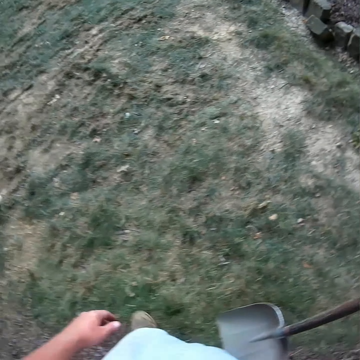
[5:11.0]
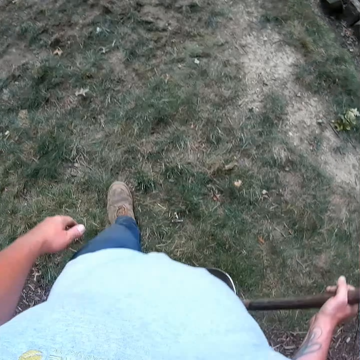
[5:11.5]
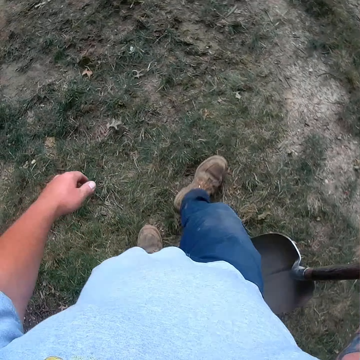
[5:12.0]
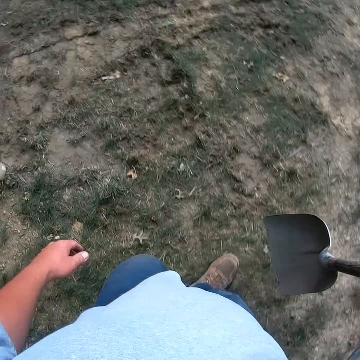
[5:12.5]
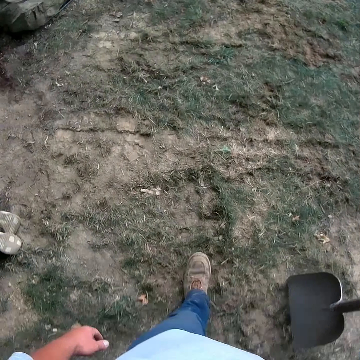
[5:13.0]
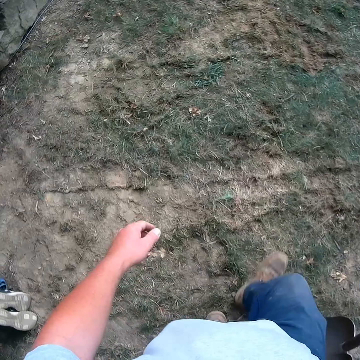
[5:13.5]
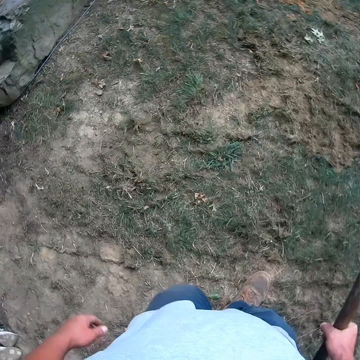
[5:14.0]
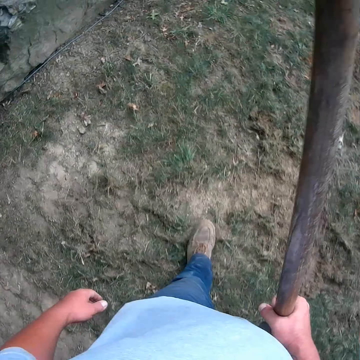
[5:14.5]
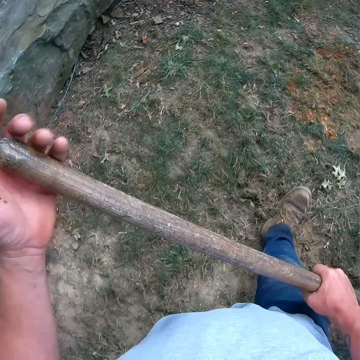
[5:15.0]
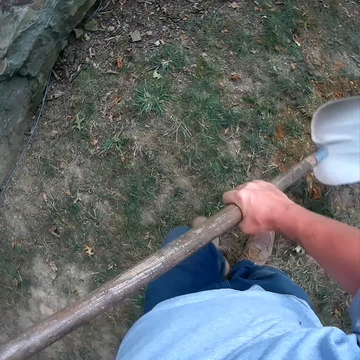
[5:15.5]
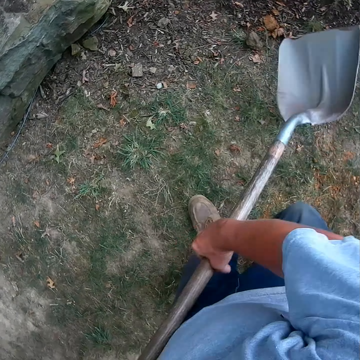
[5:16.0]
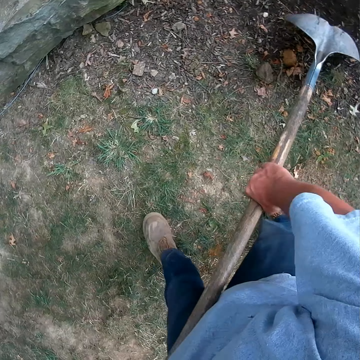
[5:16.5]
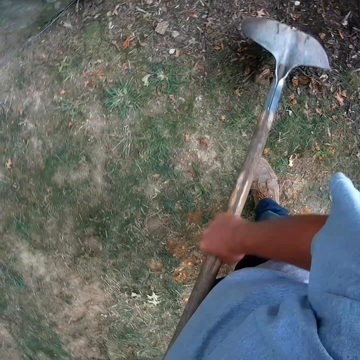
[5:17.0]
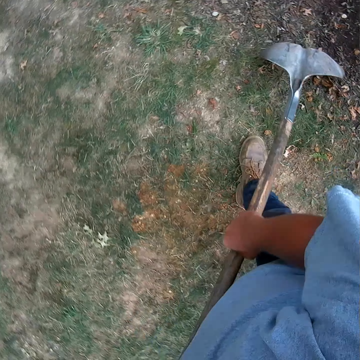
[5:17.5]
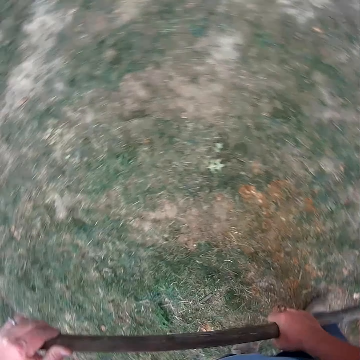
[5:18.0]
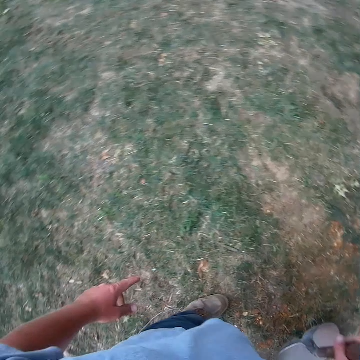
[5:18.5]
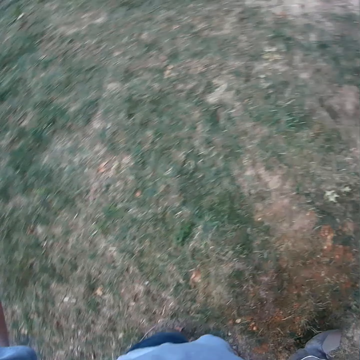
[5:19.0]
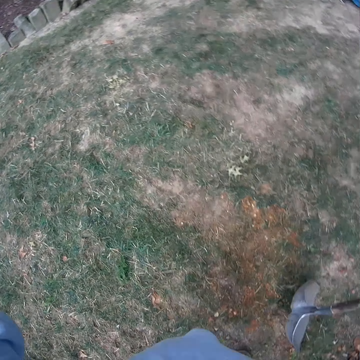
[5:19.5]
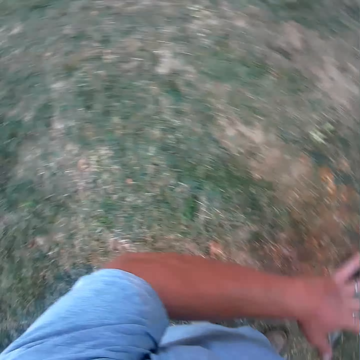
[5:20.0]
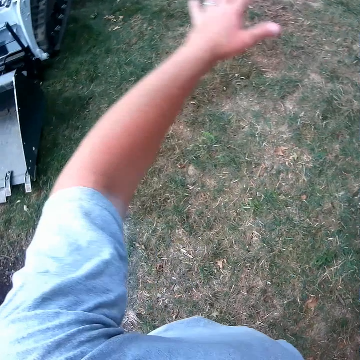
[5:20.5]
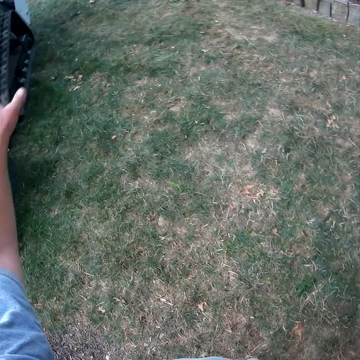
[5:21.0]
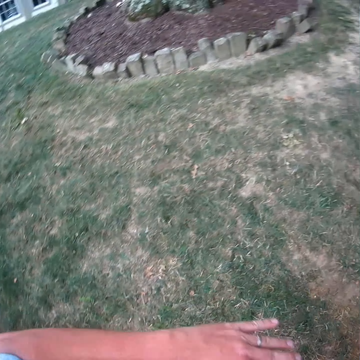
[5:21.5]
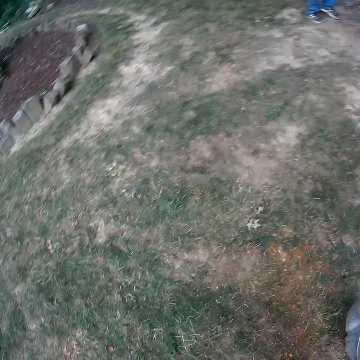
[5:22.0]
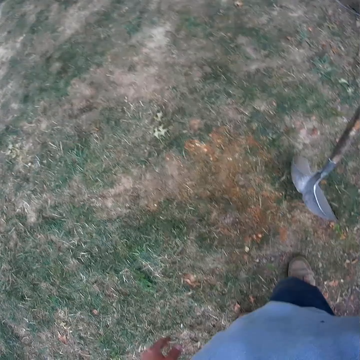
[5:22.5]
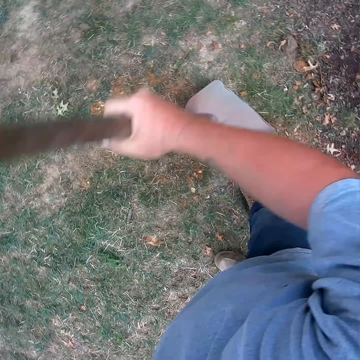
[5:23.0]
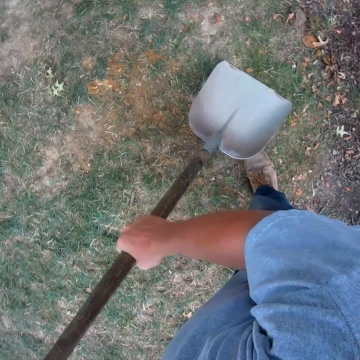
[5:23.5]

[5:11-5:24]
The camera wearer walks around the compound. He spreads the leaves of a tree. He pulls sand with a shovel. He stops to spread the leaves of the tree. He converses with a man. He moves his hands.

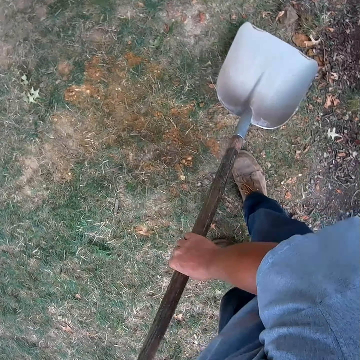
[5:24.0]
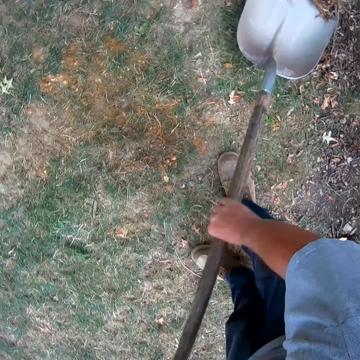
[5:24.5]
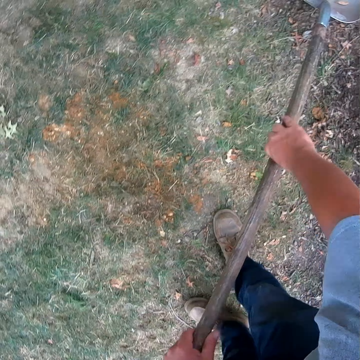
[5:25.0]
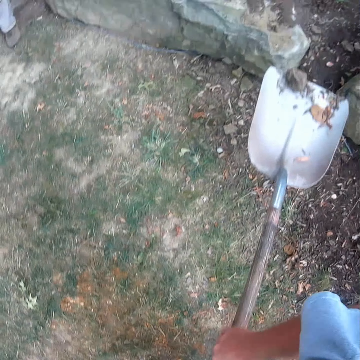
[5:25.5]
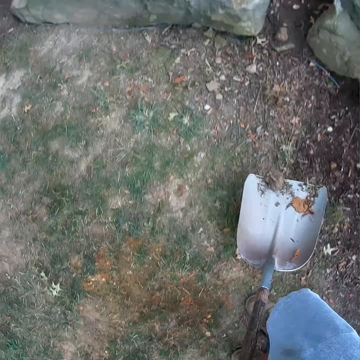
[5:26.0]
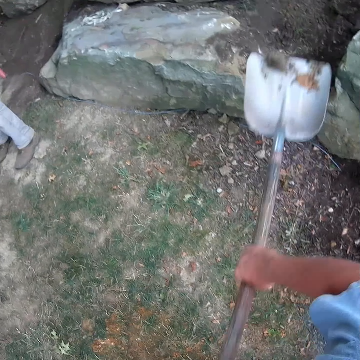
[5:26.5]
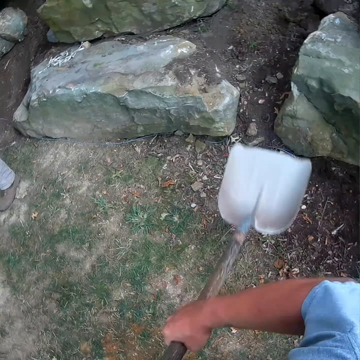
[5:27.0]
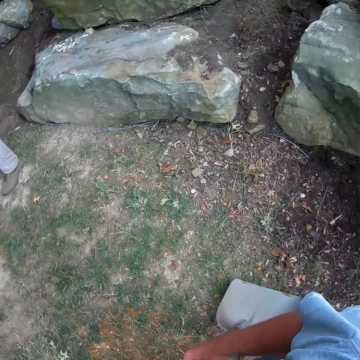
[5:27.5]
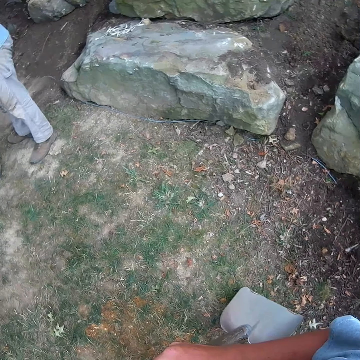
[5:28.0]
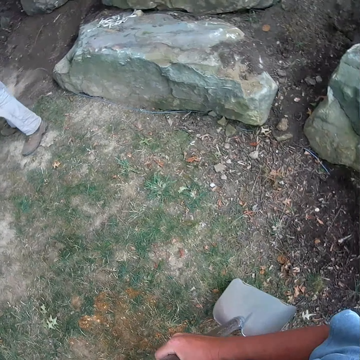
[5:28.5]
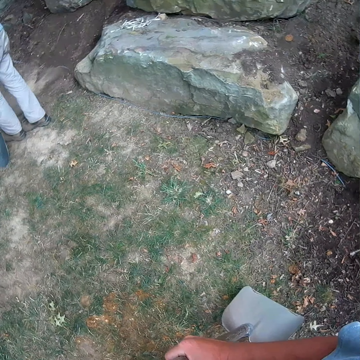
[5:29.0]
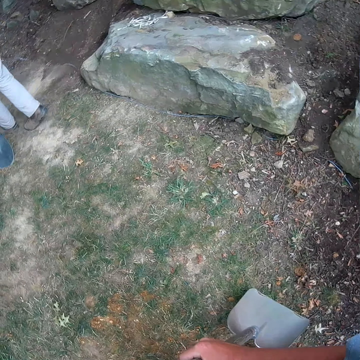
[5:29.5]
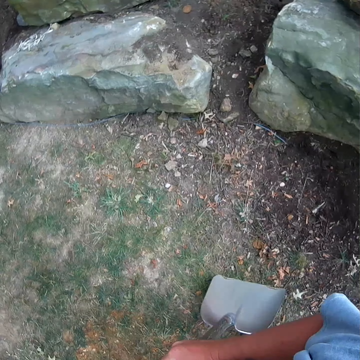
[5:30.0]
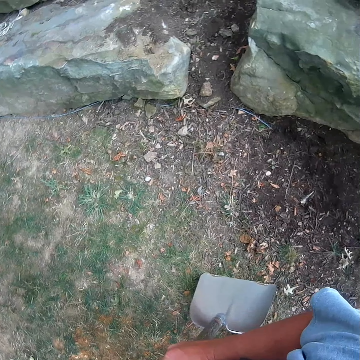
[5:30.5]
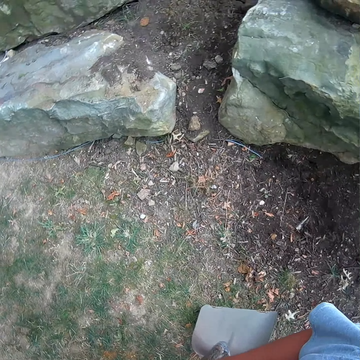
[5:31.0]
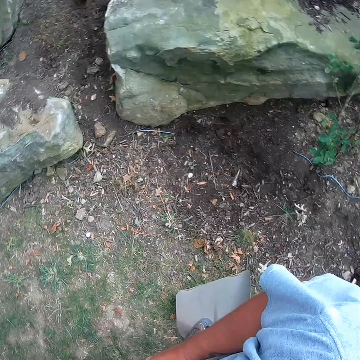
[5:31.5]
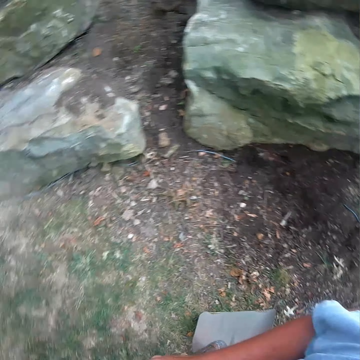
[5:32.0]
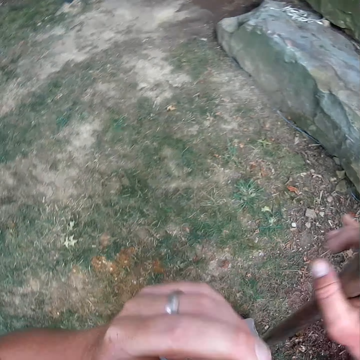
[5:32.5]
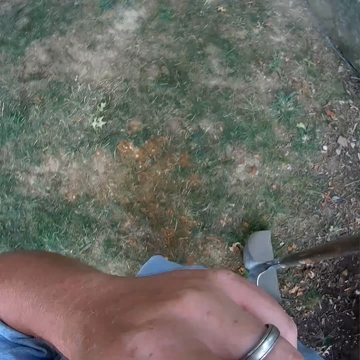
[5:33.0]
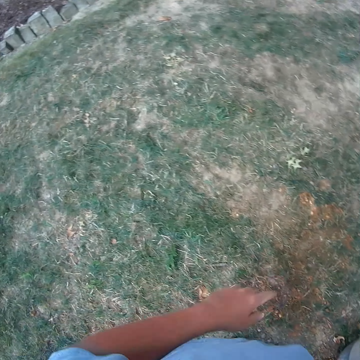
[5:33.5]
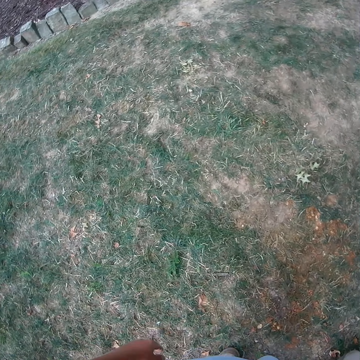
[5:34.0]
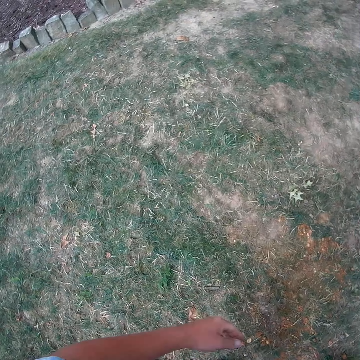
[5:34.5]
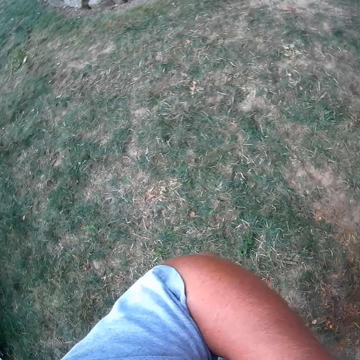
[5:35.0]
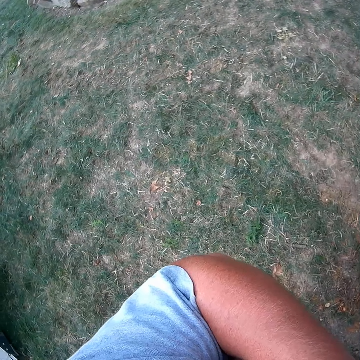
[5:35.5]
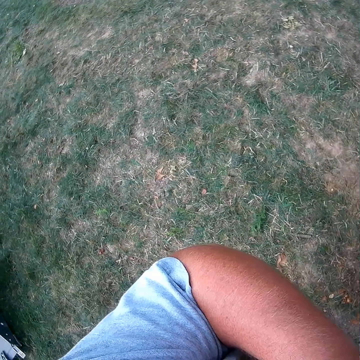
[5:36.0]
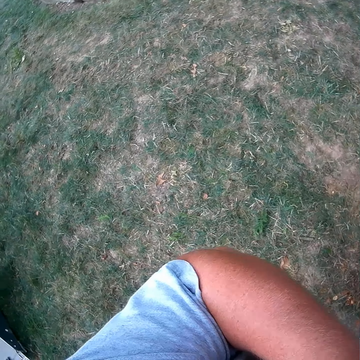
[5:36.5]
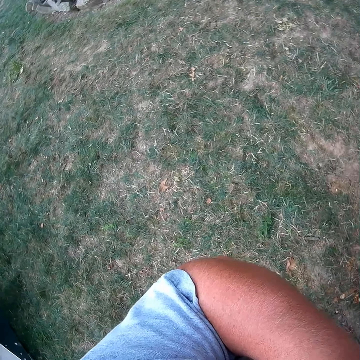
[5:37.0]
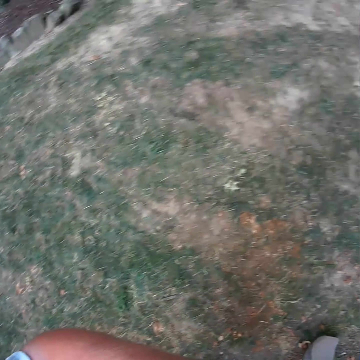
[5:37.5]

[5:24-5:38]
The camera wearer scoops sand or leaves with a shovel. They pour the sand. They throw the leaves down on the ground. They stop to throw the leaves on the ground. They look around. They converse with a man.

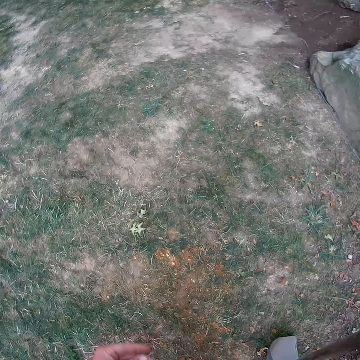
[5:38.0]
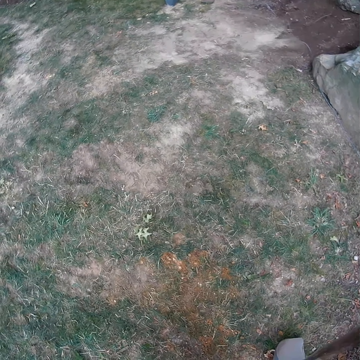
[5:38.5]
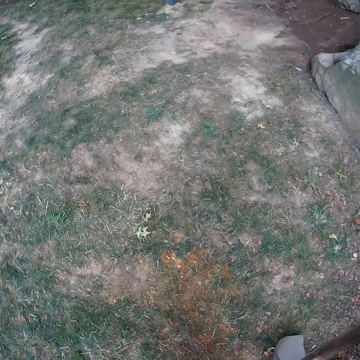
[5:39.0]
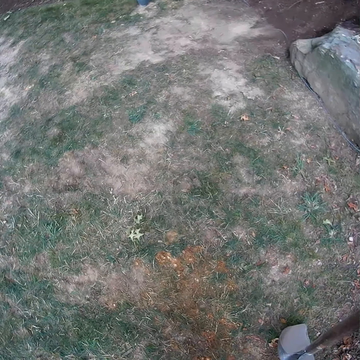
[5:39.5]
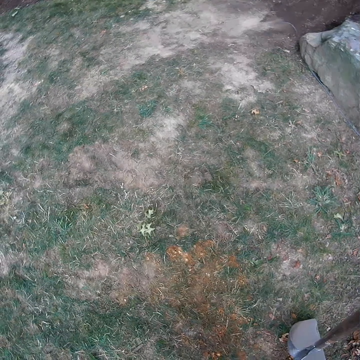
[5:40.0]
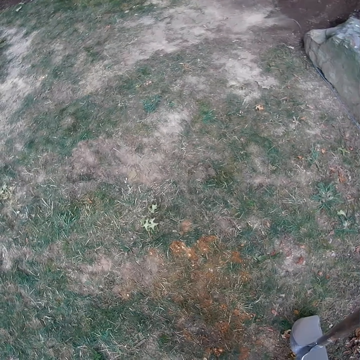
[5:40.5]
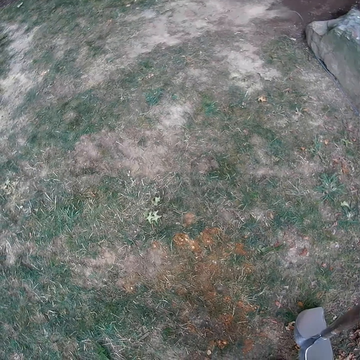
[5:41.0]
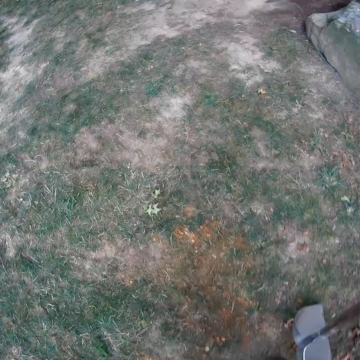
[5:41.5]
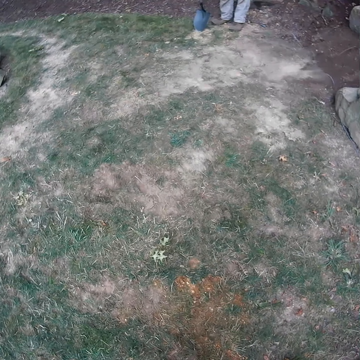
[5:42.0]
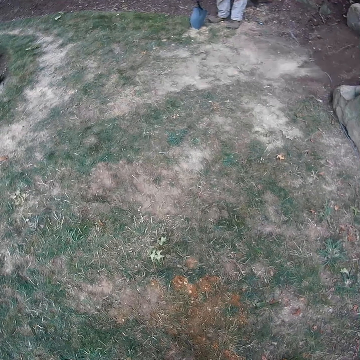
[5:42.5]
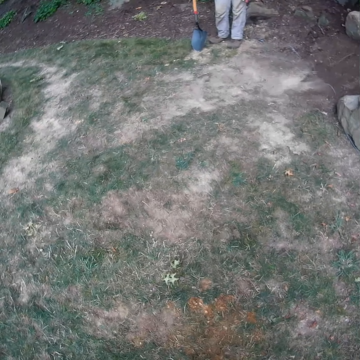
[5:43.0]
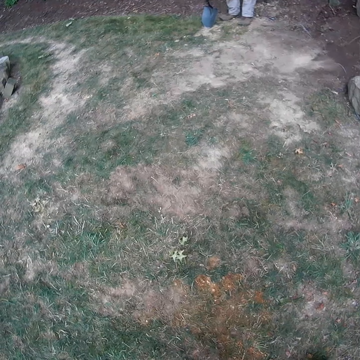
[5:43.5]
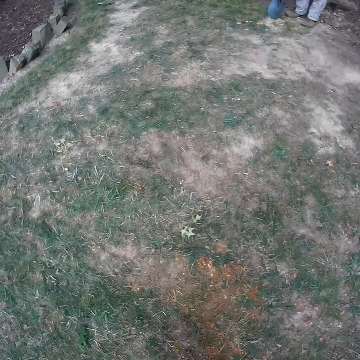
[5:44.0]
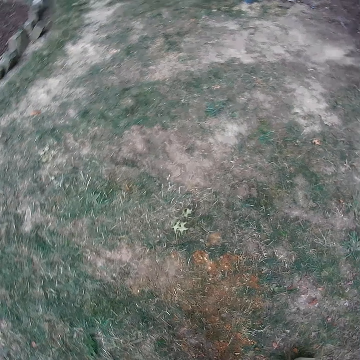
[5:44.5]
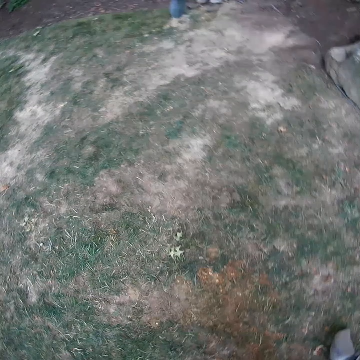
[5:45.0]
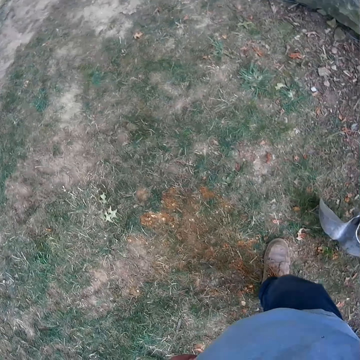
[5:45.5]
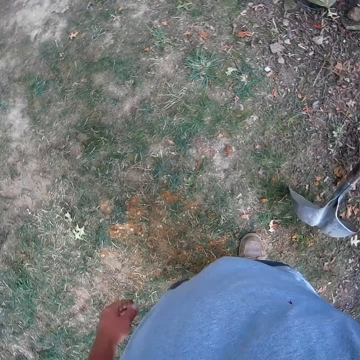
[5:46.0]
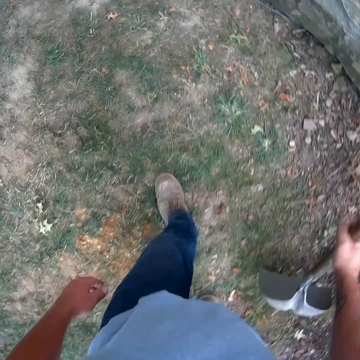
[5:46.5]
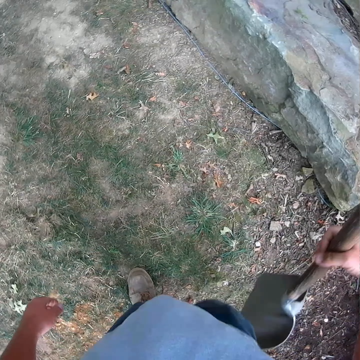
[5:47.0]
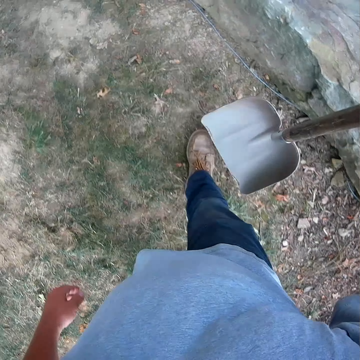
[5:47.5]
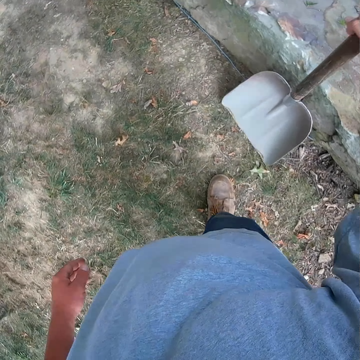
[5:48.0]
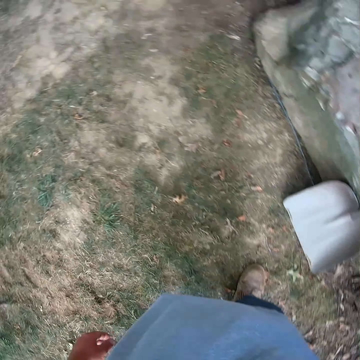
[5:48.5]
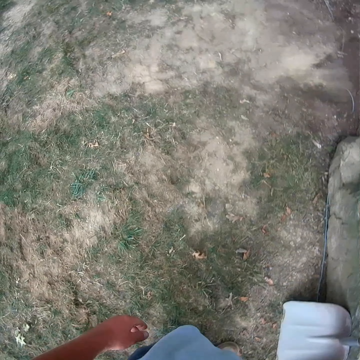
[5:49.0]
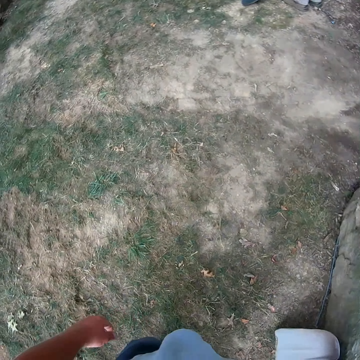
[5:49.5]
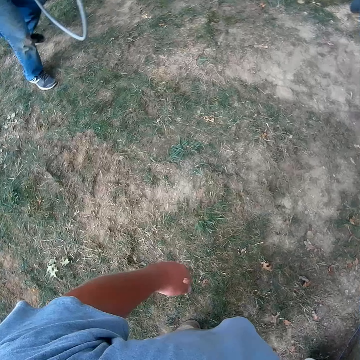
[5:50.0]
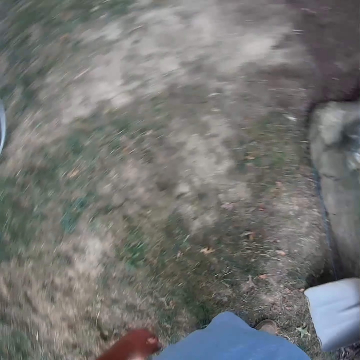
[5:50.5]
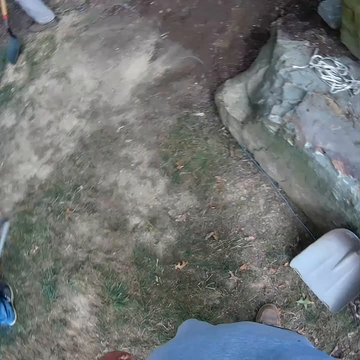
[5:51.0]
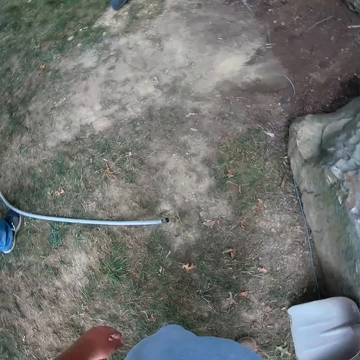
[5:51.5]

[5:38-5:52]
The camera wearer stares at something. They make a step. They walk around the compound. They stop. They lean a shovel on the rock. A man makes a step.
